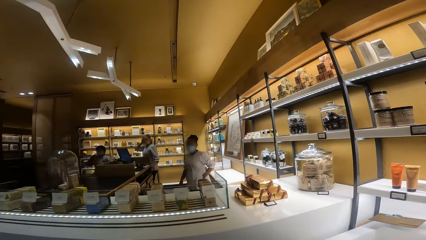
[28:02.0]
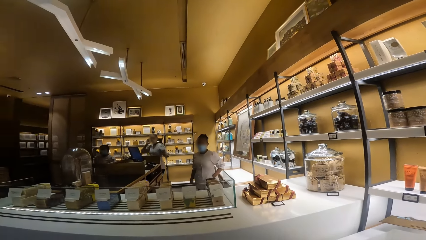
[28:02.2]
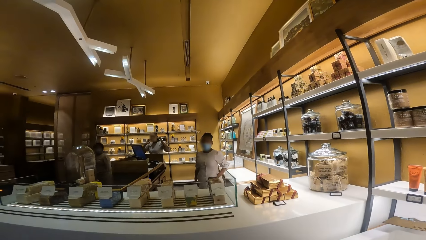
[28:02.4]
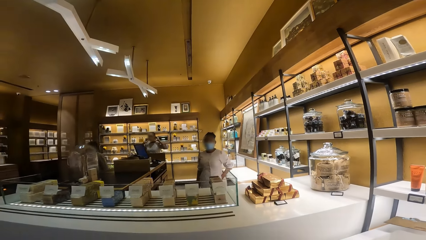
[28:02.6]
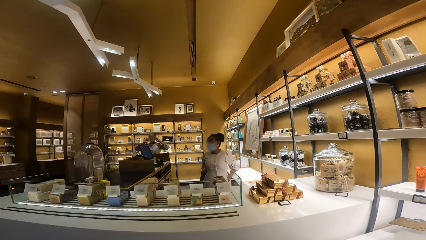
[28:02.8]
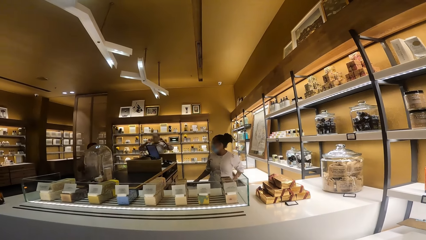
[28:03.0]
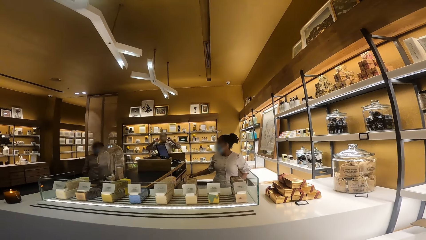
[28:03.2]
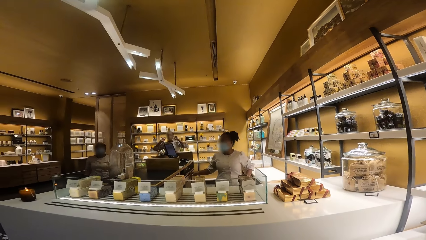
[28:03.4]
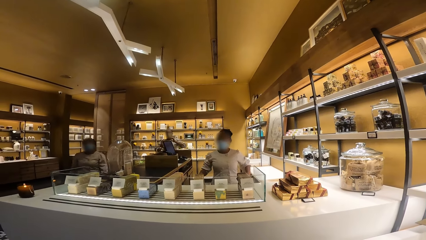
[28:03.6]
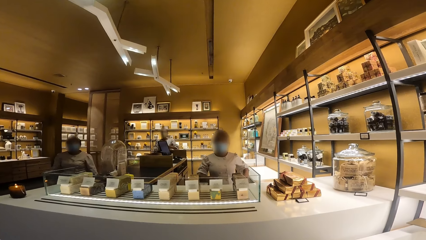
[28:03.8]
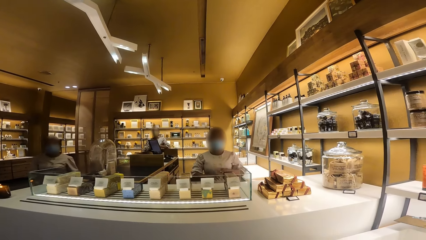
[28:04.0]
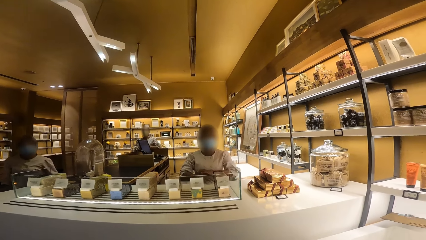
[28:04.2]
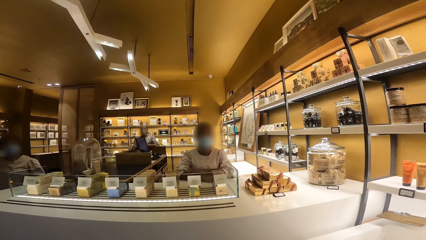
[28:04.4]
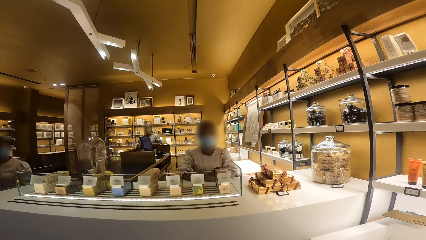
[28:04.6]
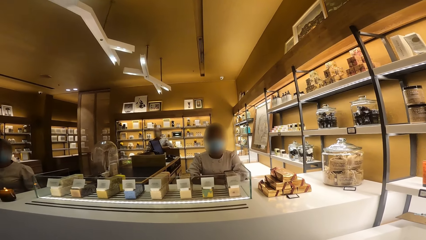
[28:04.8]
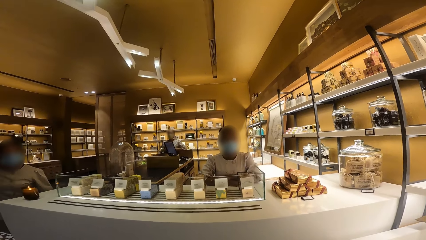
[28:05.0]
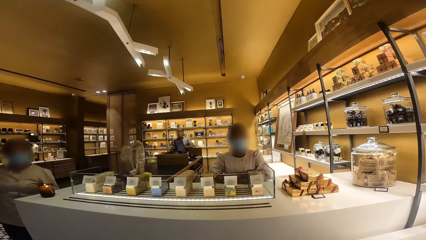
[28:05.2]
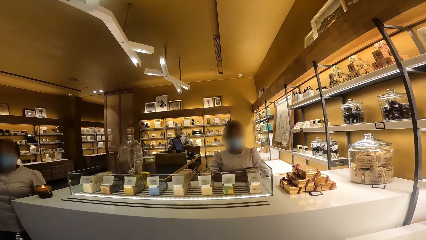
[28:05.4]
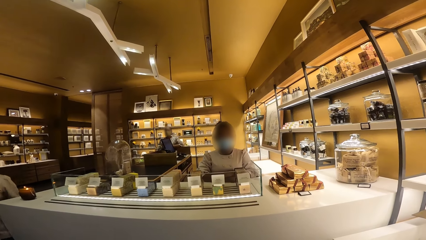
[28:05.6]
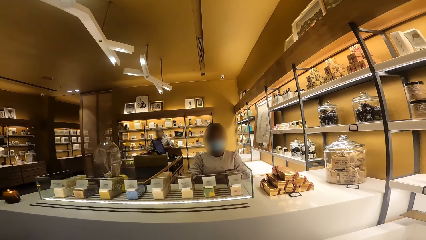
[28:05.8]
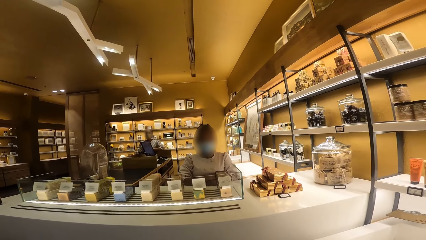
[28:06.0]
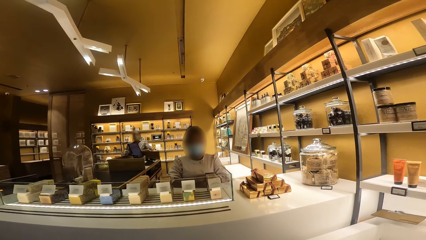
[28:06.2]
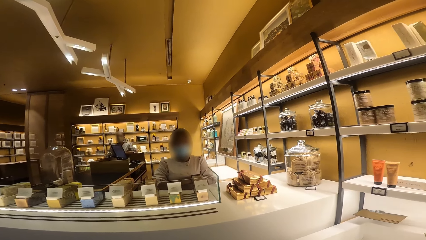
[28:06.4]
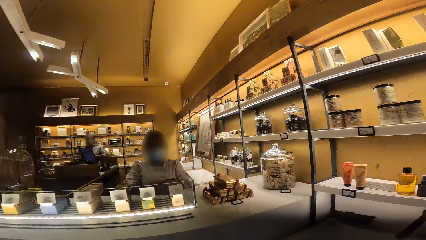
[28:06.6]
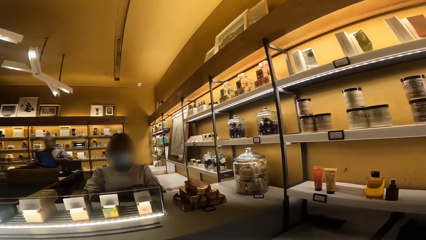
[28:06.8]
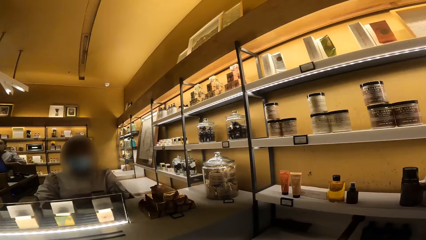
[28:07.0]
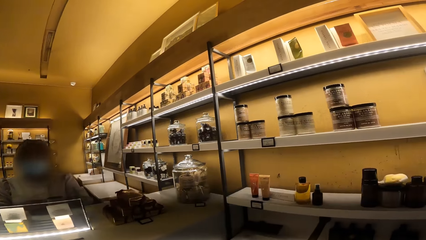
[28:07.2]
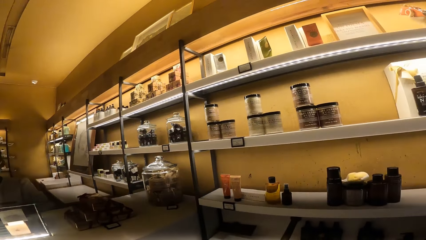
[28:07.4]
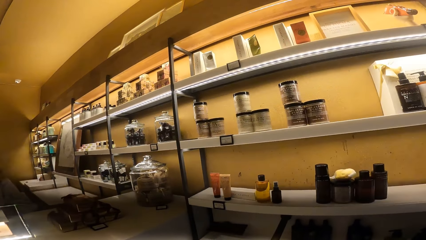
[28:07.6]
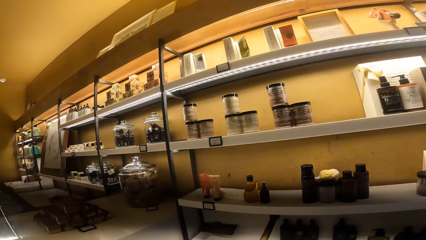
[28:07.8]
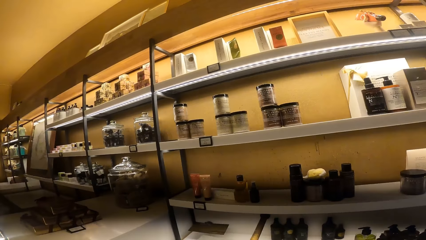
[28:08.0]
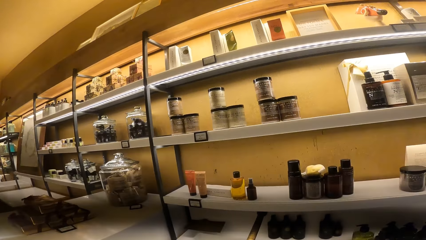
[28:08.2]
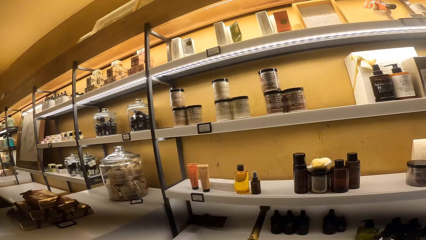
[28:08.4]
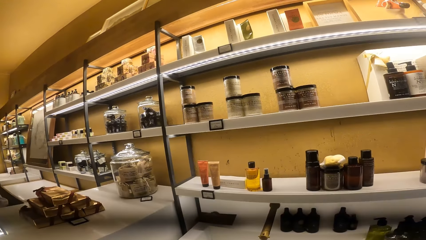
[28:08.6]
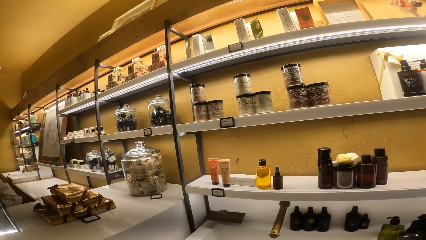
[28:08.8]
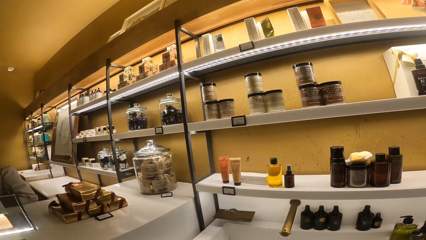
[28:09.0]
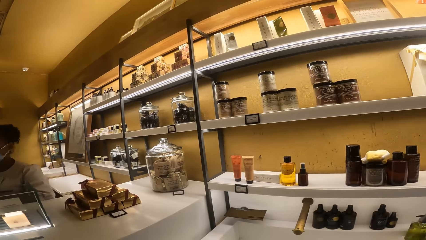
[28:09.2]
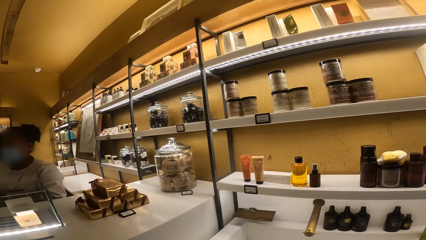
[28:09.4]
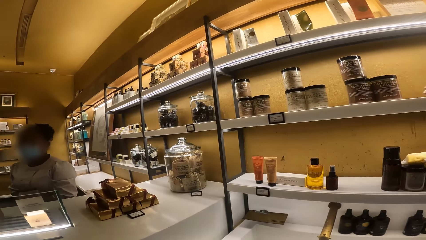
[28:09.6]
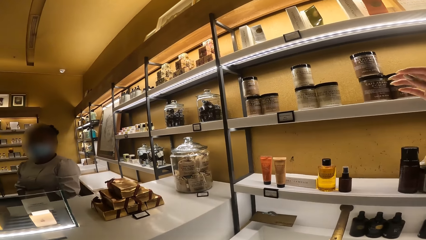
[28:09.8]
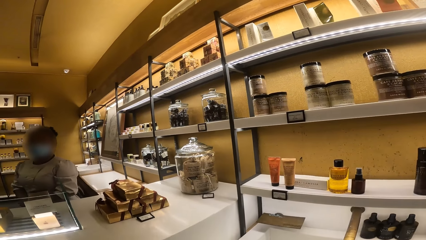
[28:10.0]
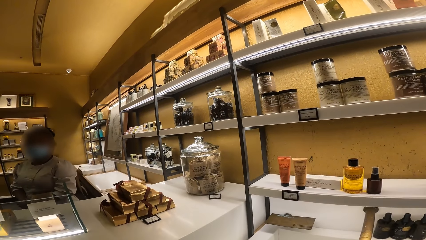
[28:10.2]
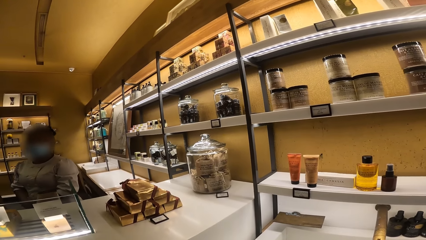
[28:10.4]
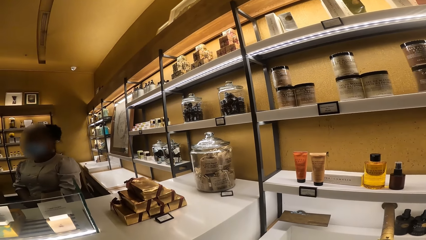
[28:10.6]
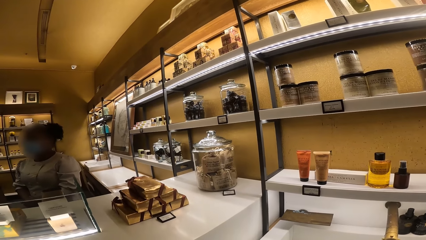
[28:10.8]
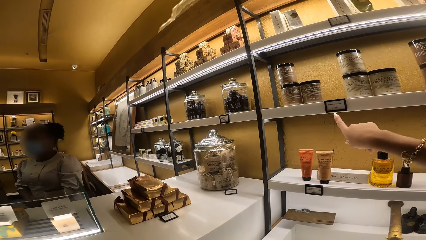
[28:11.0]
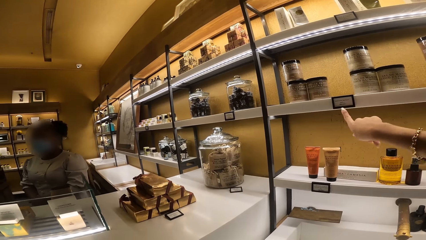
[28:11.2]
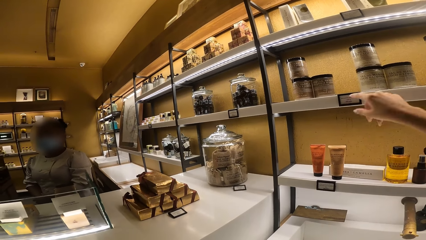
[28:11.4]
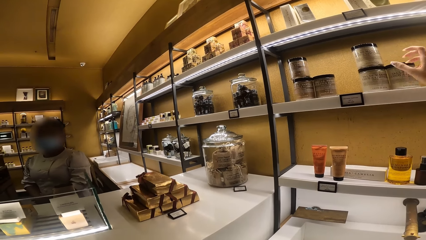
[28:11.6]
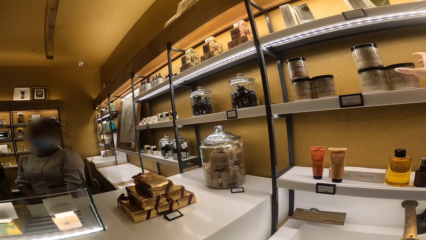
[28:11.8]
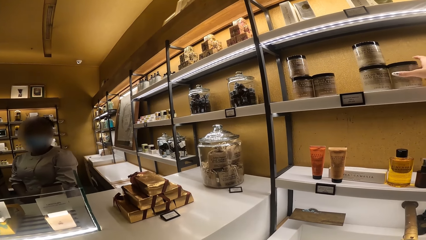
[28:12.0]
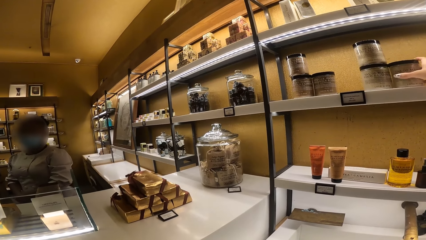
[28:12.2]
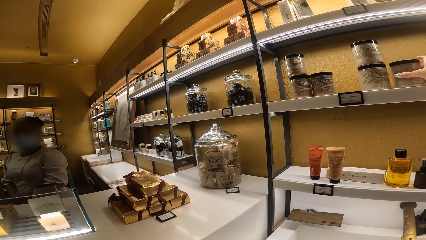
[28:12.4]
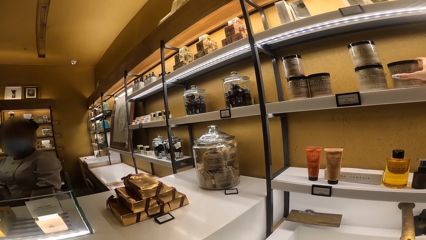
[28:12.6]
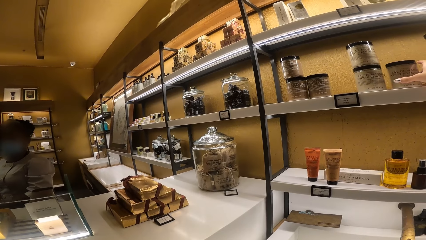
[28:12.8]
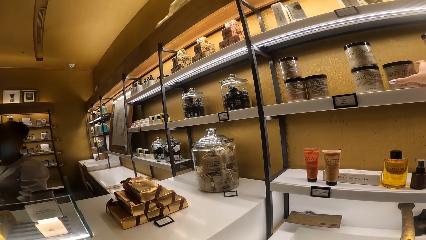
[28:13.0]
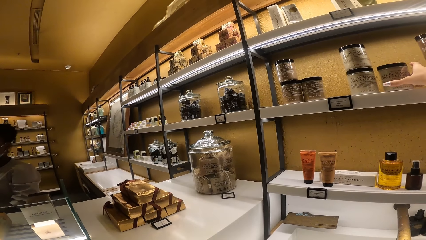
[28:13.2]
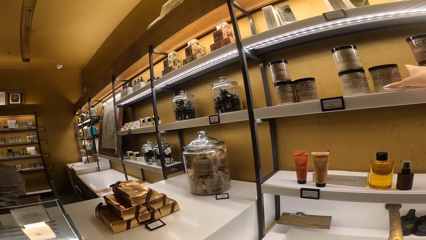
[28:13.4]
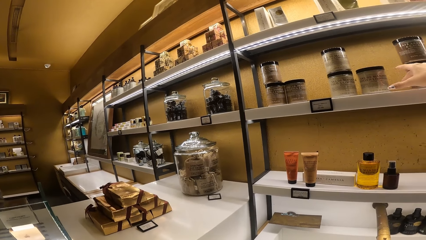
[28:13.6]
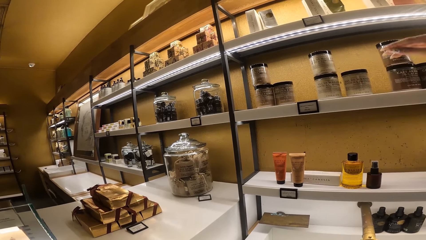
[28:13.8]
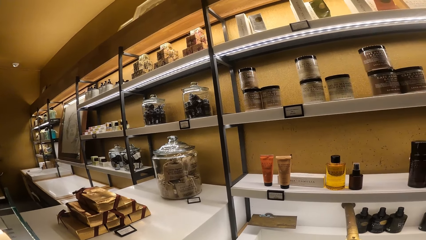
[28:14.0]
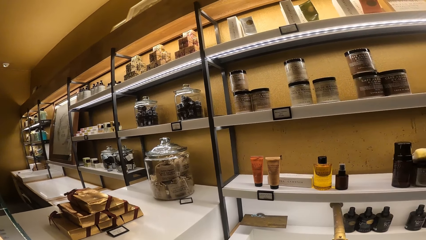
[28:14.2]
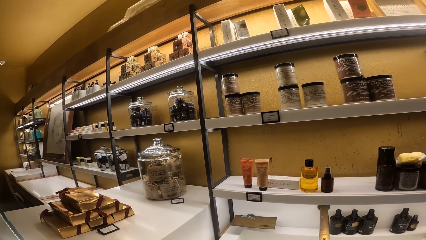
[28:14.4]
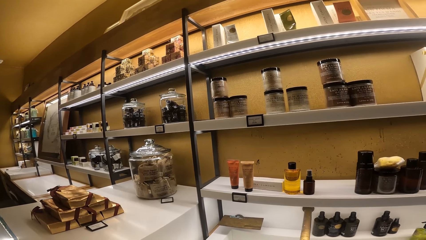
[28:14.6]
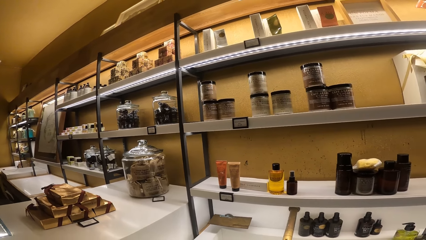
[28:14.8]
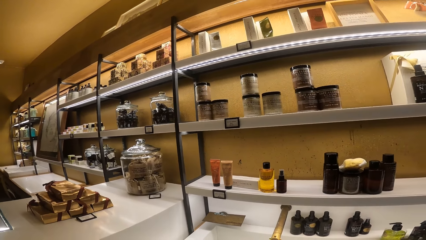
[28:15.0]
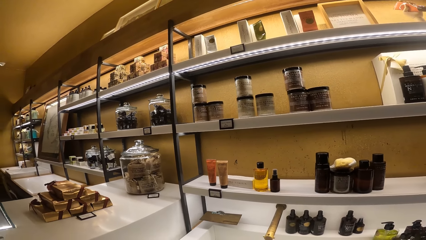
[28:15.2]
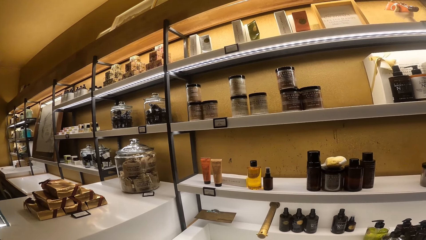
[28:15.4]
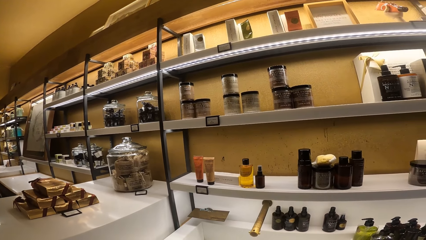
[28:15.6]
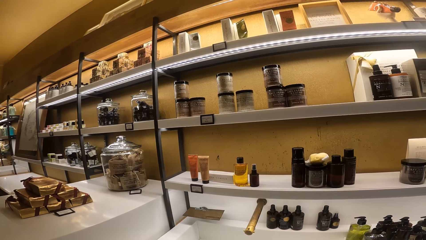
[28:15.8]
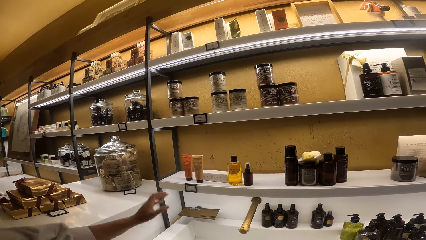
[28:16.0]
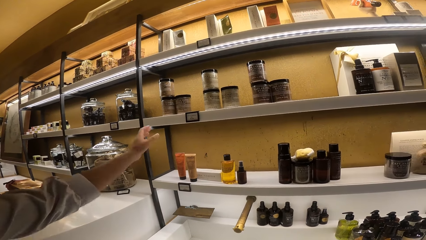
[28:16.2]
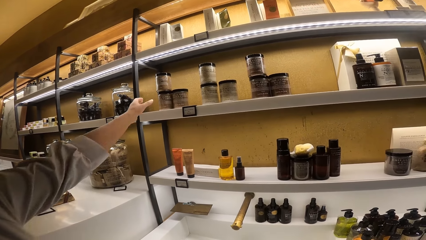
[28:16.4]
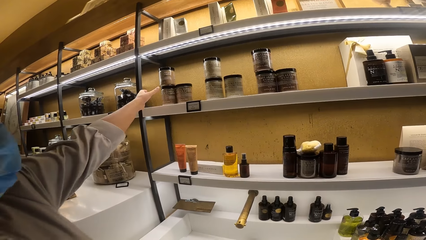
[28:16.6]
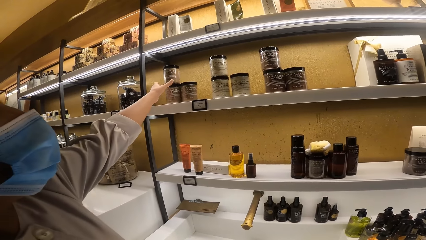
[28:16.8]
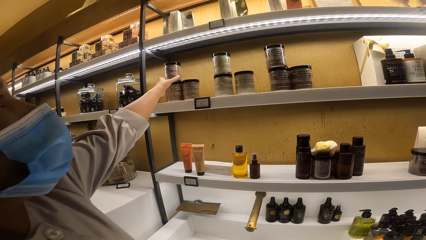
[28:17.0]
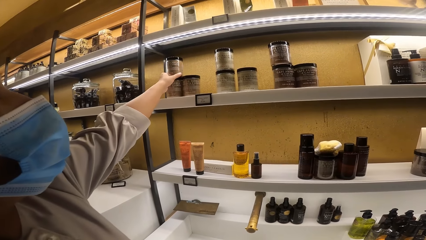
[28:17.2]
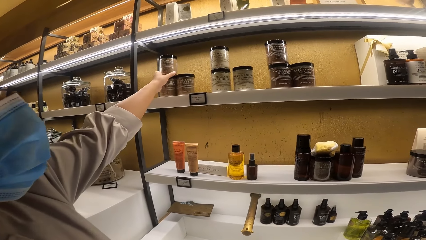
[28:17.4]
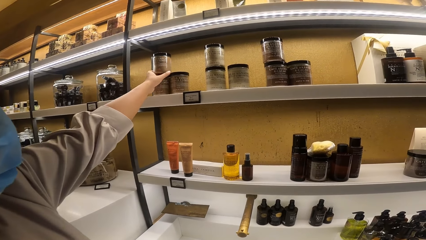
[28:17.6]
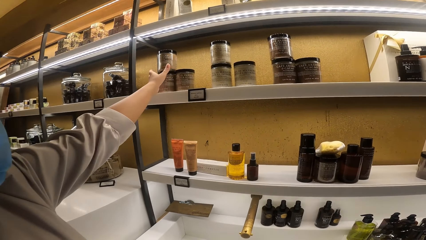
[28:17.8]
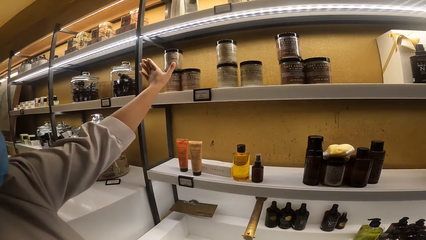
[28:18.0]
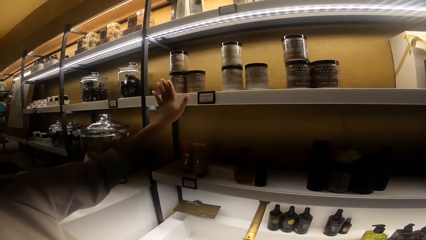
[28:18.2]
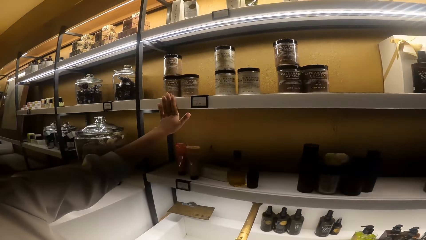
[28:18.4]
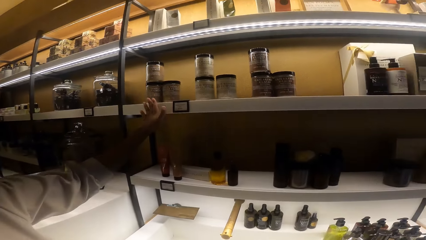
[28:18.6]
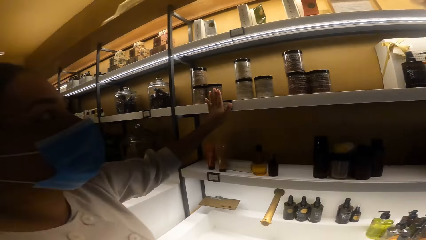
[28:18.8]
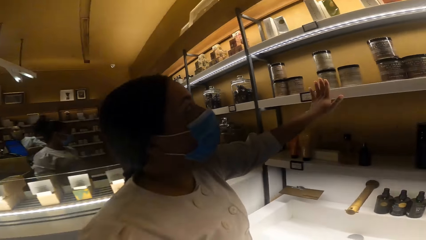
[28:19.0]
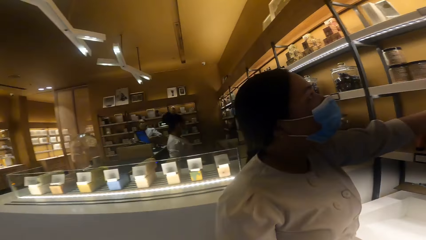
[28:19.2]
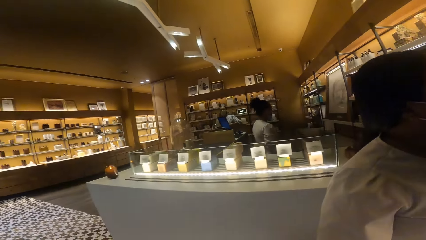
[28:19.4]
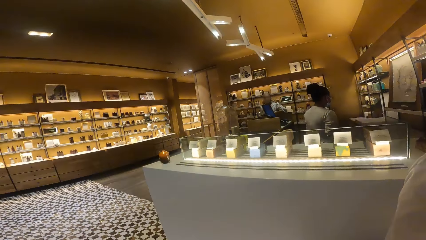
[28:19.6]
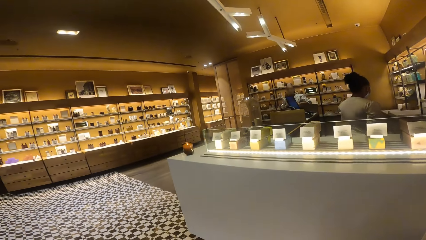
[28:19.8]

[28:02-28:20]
The camera wearer looks at a woman. She interacts with the woman in the store. She points towards a label on a rack with her right hand. She speaks with gestures. She adjusts a container on the rack with her right hand. Another woman adjusts a container on the rack with her left hand. The camera wearer interacts with the other woman. The other woman touches the rack with her left hand. The camera wearer looks around.
